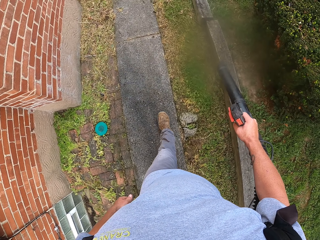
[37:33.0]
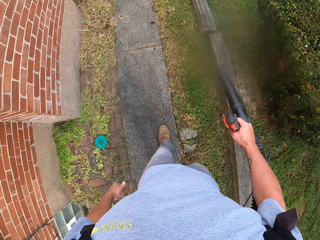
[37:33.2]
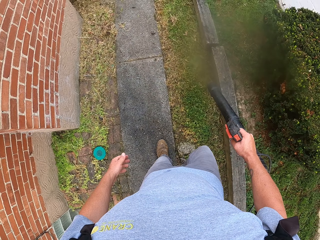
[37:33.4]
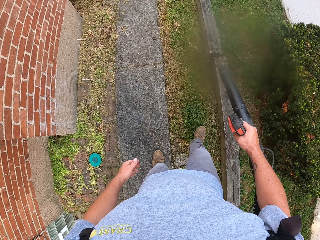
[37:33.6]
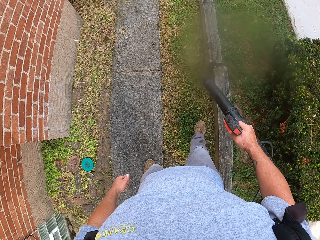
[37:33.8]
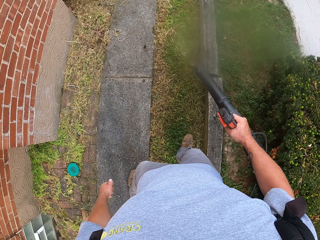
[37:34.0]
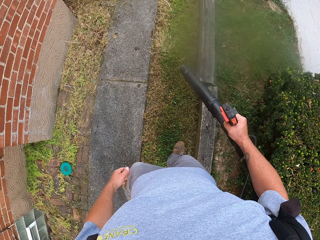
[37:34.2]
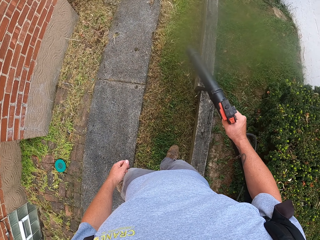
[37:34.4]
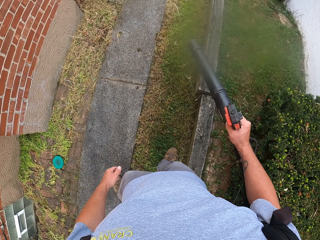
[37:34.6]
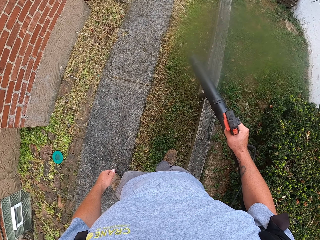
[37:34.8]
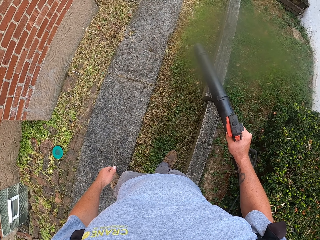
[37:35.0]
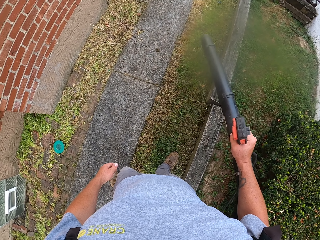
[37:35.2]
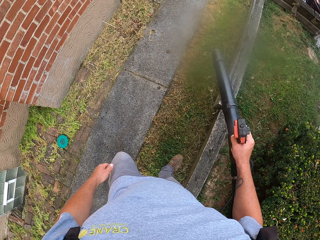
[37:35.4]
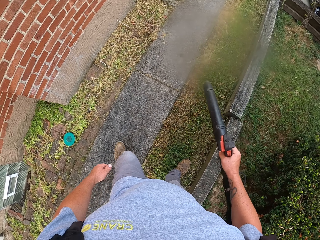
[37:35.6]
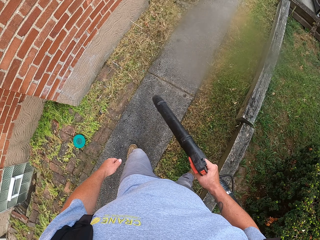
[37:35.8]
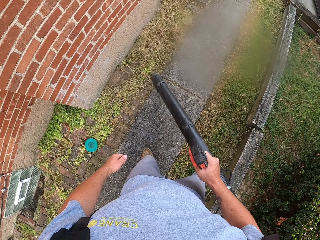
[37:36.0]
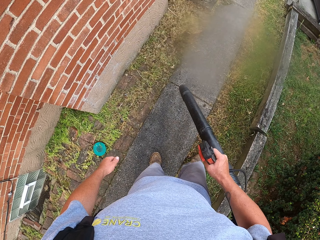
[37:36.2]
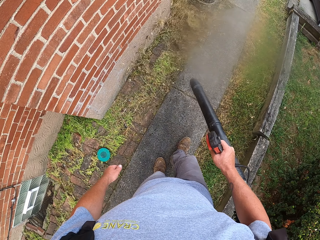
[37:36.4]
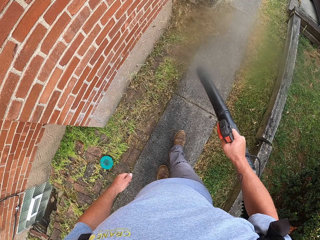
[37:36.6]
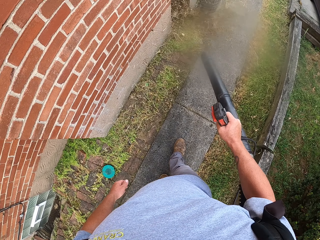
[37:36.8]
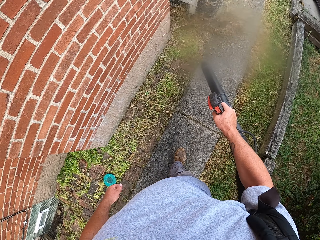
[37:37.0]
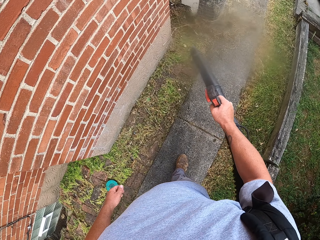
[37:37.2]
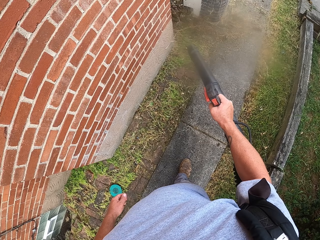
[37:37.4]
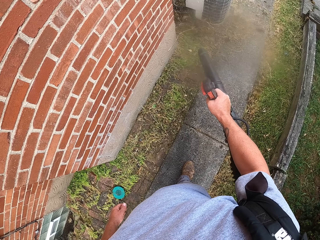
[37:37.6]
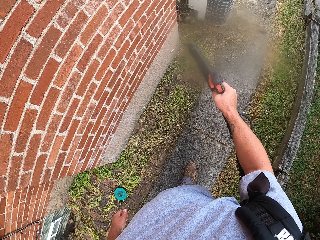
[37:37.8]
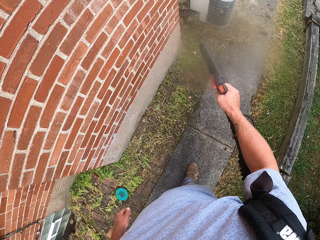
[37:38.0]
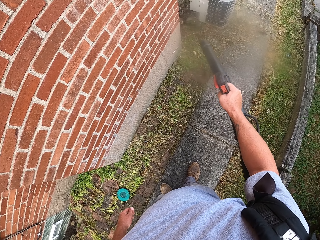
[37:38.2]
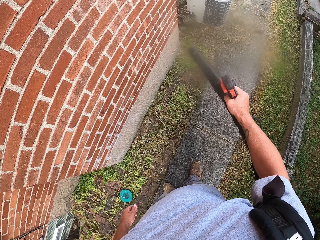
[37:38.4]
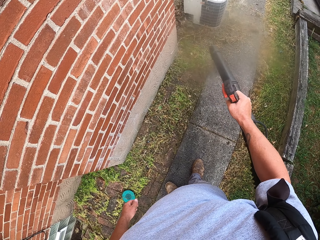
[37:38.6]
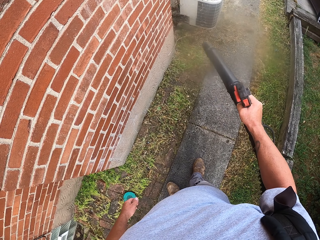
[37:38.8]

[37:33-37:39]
The camera wearer sprays the grass with a power sprayer.

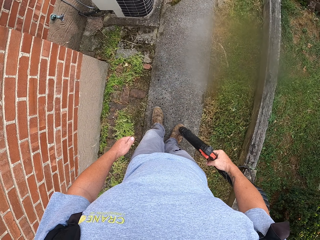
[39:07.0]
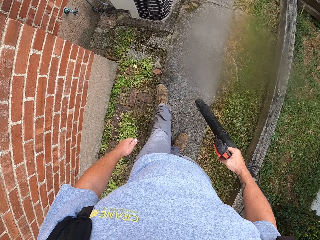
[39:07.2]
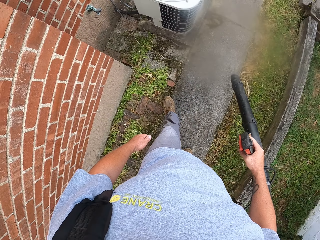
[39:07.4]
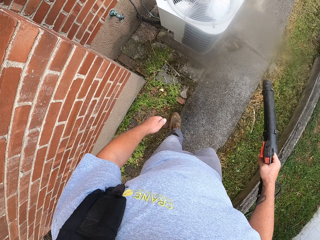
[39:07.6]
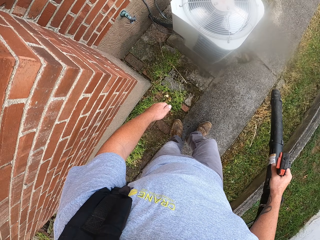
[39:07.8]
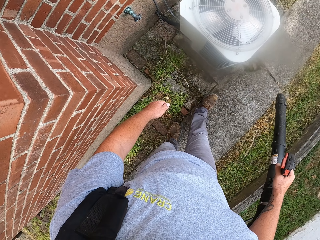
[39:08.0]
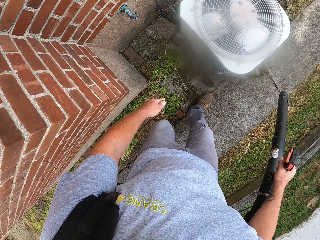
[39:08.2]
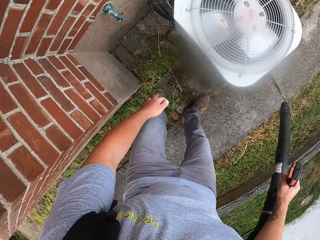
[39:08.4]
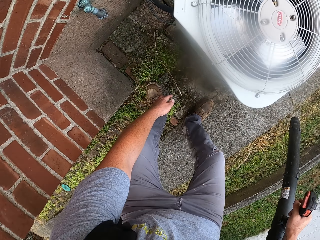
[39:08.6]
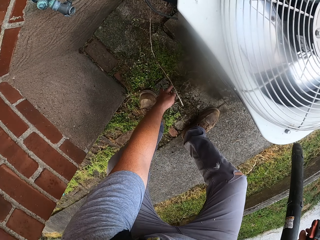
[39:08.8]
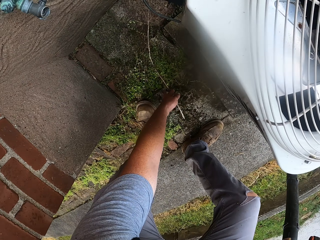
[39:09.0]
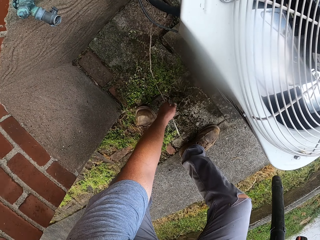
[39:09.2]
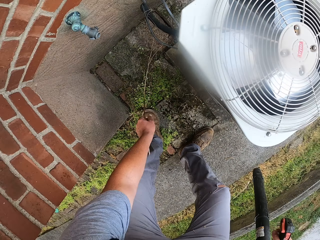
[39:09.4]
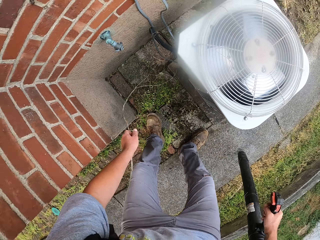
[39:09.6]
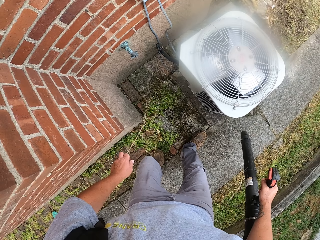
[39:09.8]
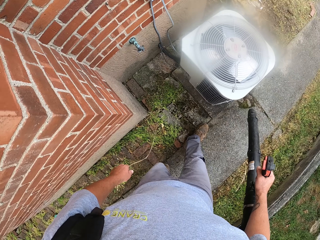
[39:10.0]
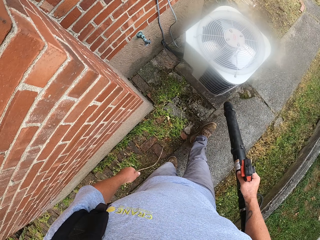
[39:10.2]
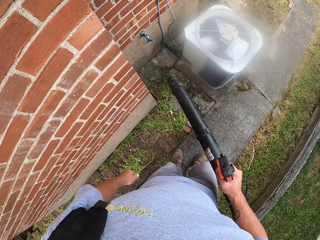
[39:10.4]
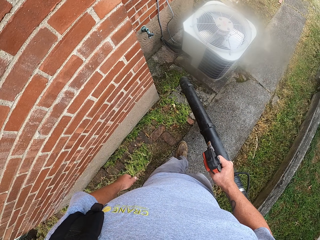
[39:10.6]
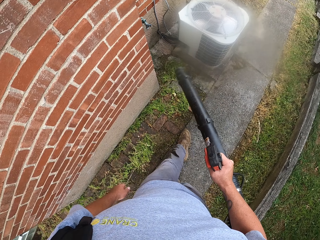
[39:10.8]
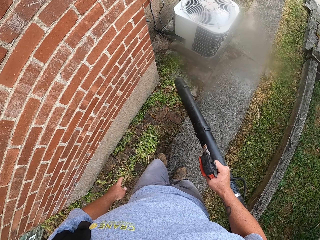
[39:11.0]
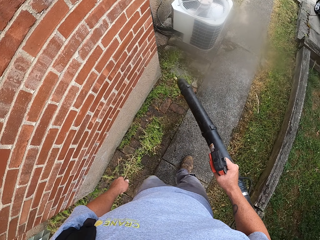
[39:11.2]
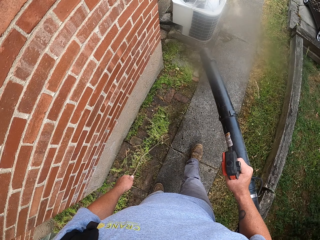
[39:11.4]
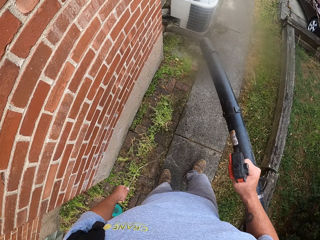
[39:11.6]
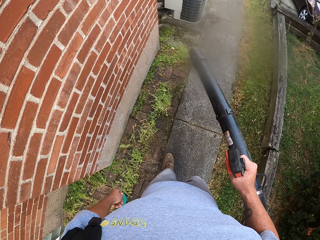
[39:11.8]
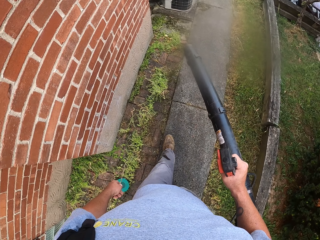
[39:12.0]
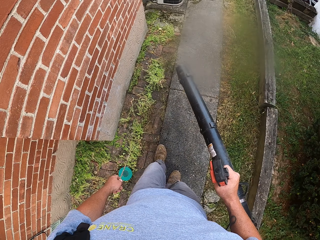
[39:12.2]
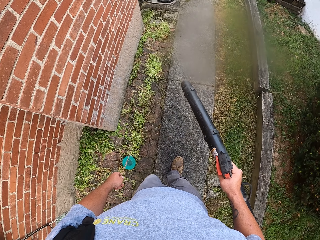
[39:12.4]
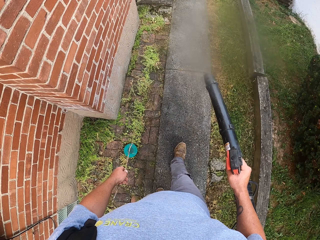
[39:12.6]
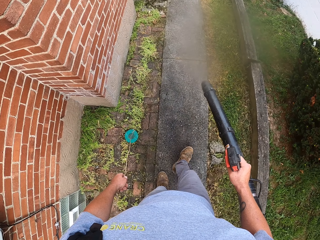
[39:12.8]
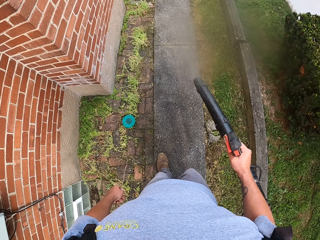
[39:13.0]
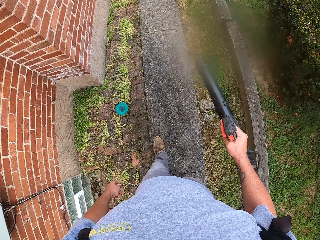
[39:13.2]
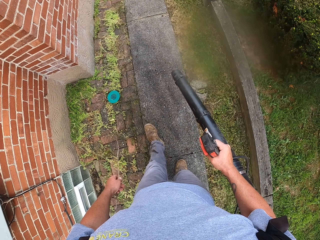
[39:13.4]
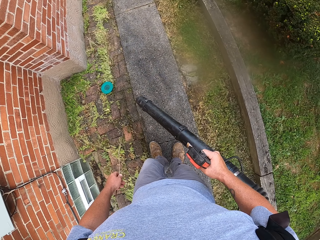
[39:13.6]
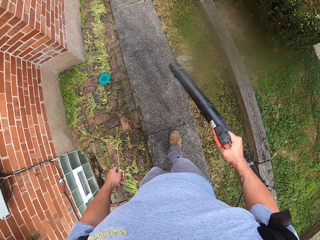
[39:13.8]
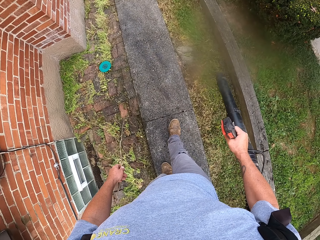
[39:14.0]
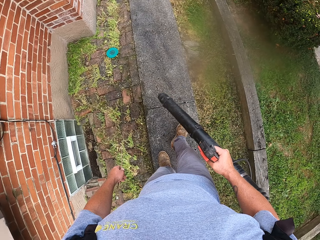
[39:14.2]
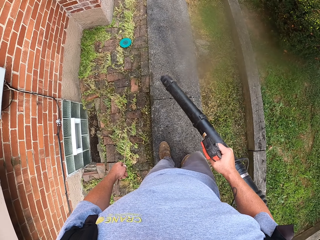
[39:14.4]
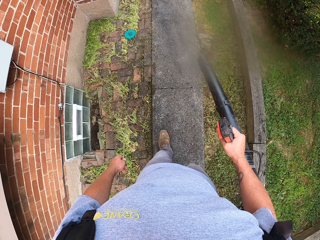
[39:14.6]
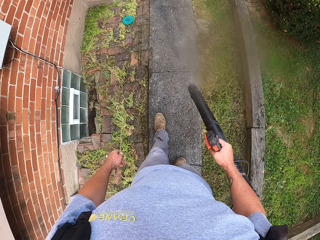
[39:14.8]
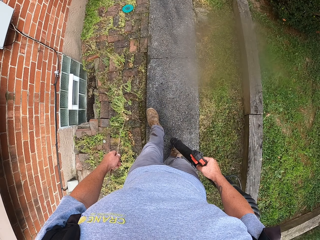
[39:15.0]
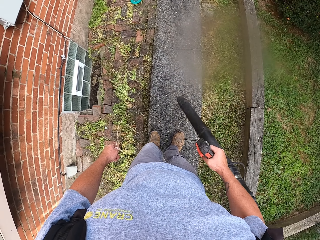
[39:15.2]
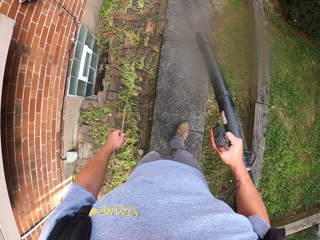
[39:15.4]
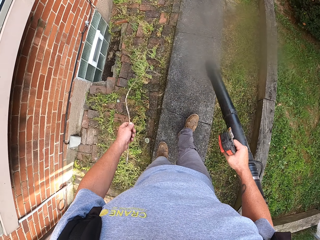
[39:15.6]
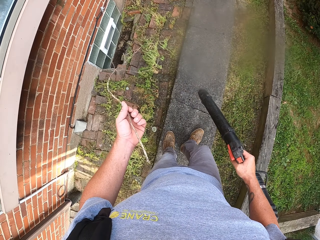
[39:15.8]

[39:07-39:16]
The camera wearer picks up a stick. They blow dust.

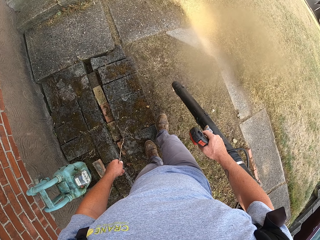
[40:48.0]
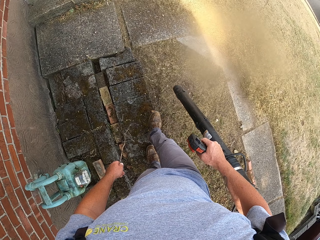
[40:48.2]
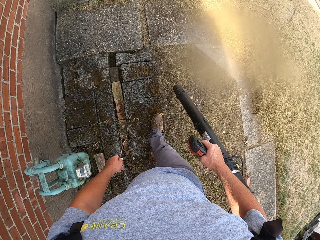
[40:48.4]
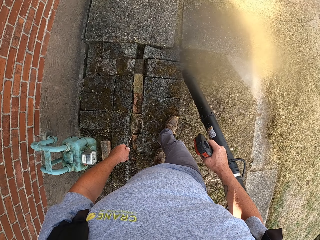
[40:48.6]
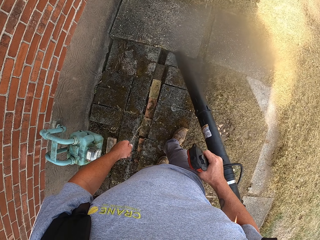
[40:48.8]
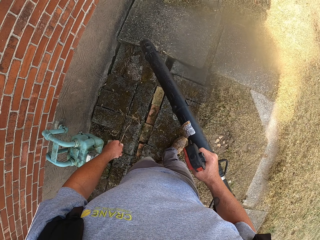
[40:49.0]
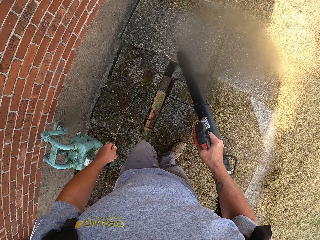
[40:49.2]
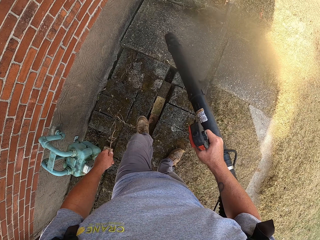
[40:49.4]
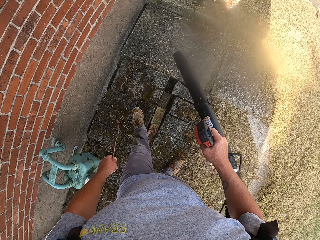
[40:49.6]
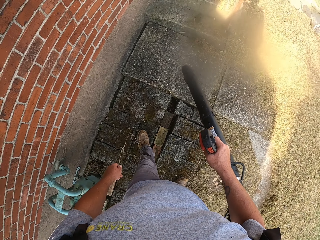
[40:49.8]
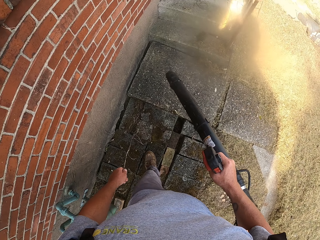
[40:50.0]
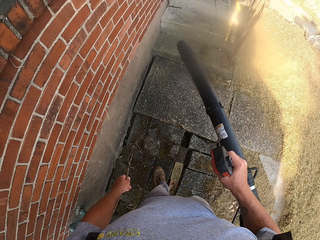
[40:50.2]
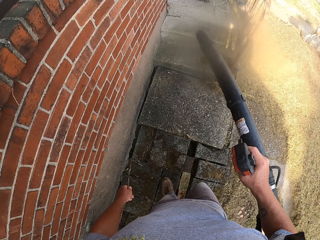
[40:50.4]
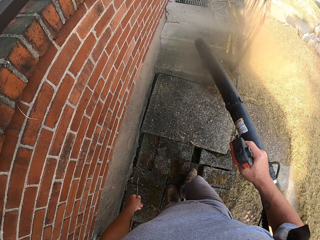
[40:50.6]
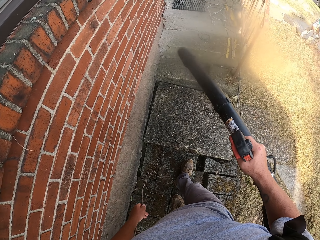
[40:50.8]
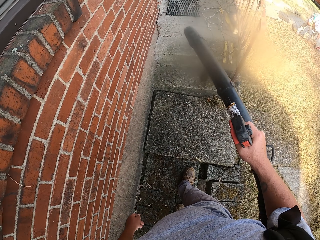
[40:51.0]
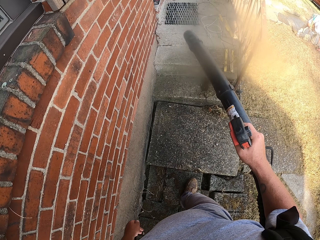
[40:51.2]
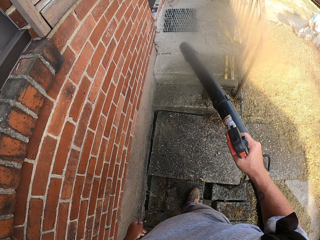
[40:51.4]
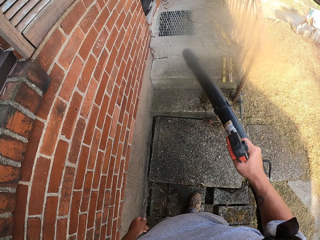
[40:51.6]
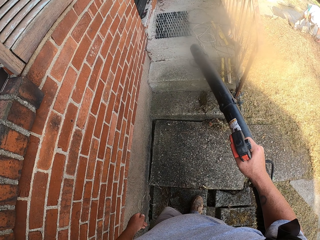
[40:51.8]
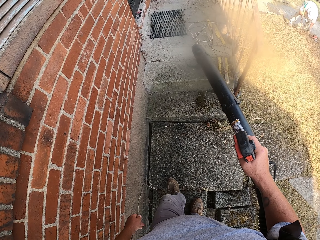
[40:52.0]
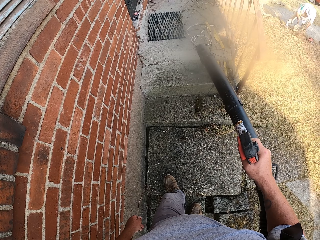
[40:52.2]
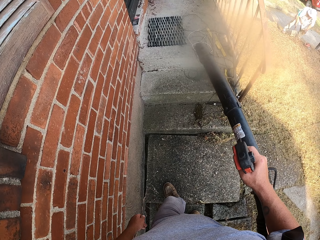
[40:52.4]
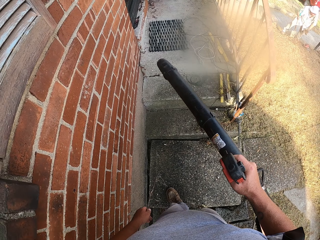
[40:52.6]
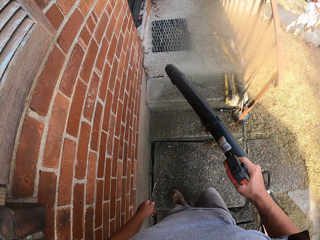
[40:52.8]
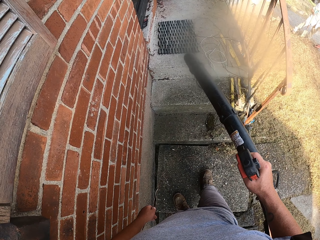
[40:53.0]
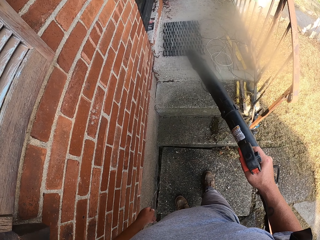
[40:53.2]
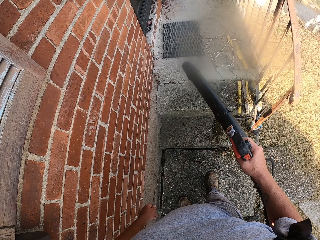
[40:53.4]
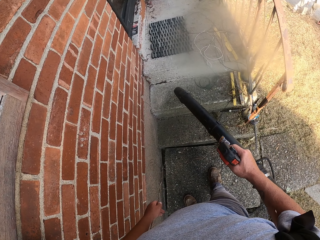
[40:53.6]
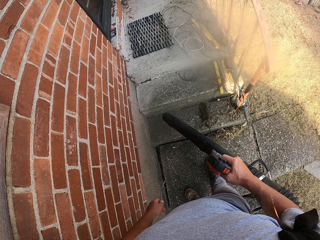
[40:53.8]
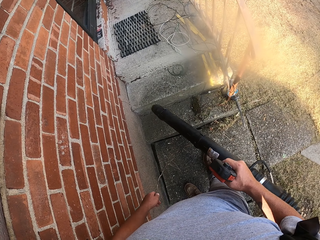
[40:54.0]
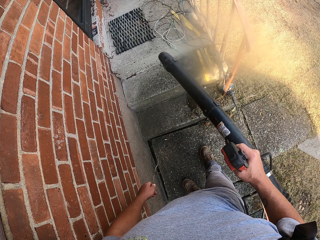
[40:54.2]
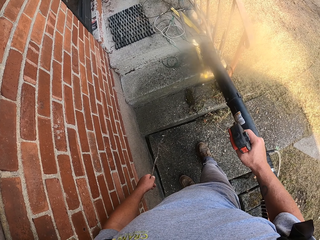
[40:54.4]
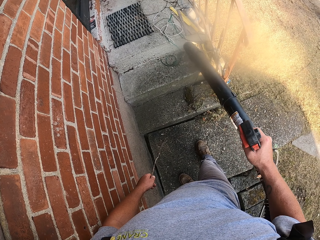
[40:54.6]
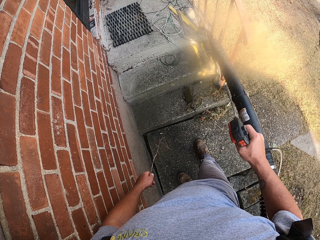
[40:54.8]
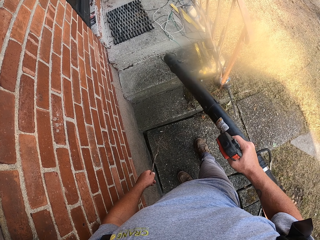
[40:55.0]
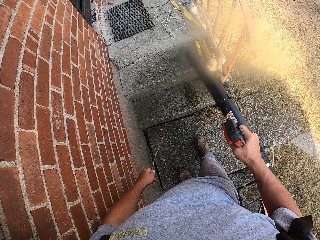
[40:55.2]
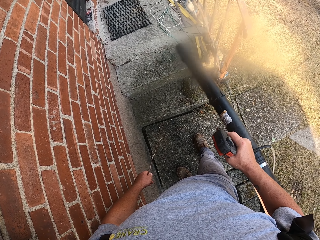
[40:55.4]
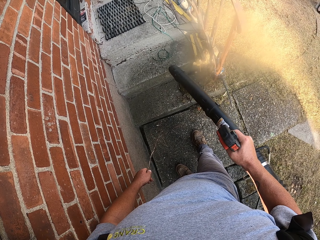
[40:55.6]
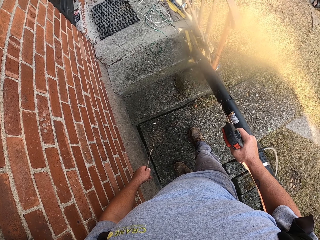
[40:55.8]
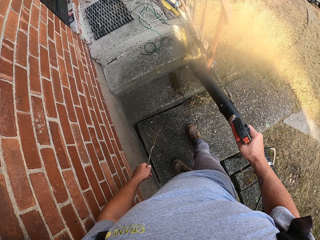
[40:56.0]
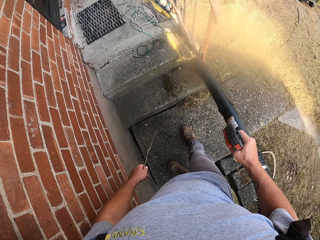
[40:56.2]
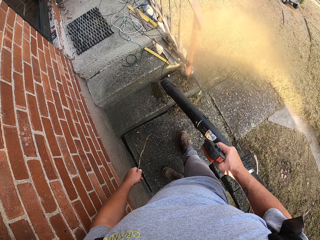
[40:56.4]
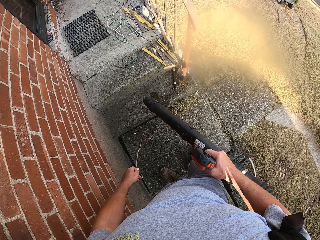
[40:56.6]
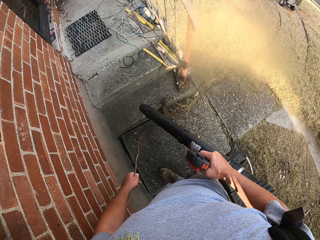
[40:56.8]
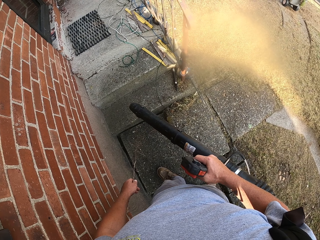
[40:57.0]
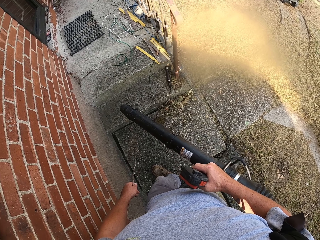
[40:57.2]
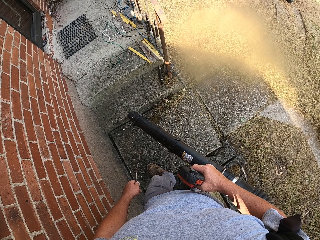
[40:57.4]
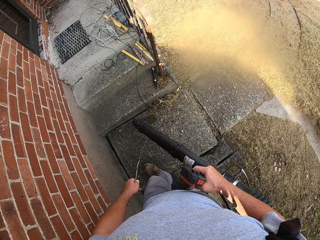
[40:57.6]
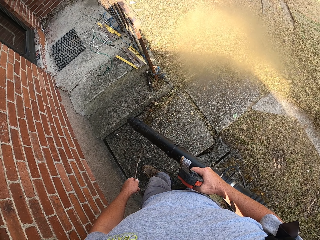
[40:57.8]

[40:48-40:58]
The camera wearer blows dirt near the door with a blower.
